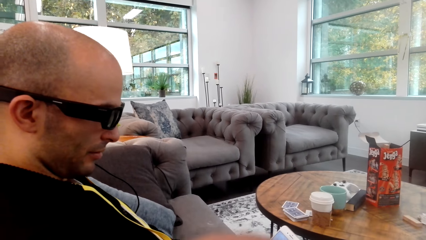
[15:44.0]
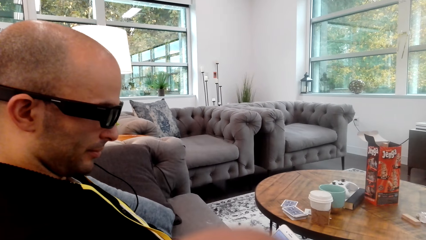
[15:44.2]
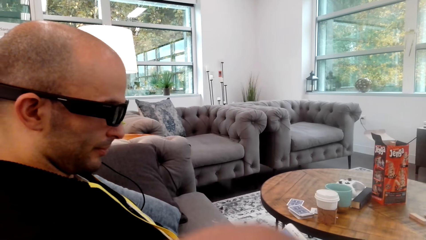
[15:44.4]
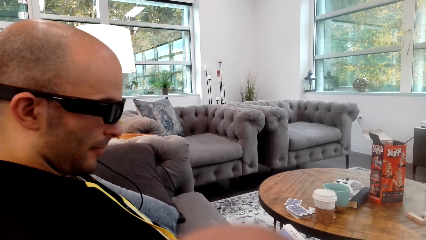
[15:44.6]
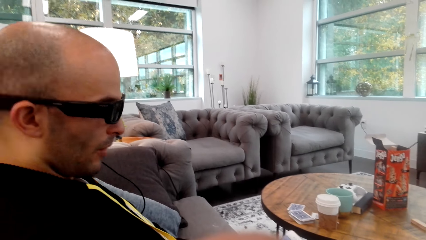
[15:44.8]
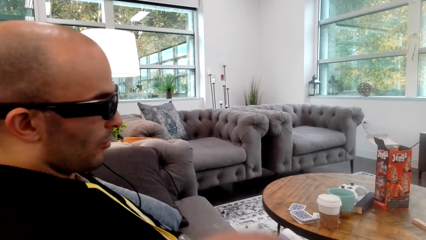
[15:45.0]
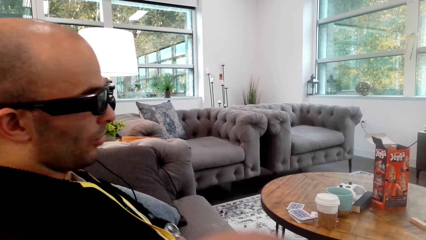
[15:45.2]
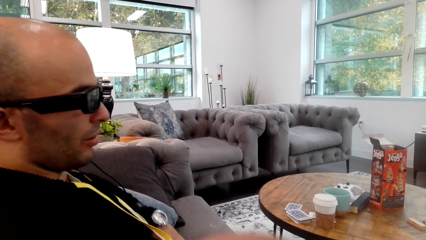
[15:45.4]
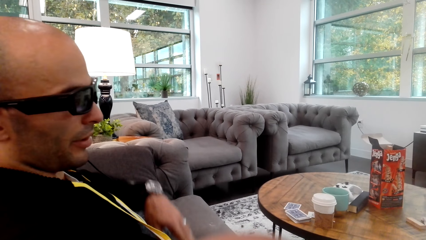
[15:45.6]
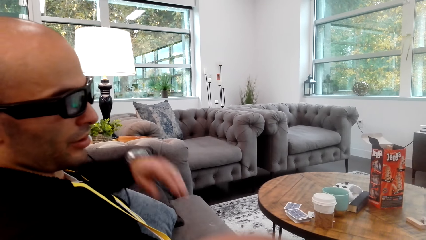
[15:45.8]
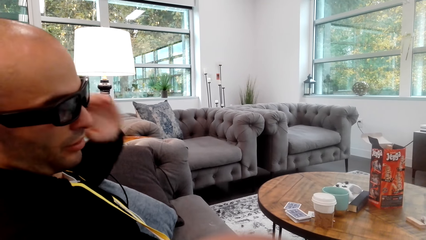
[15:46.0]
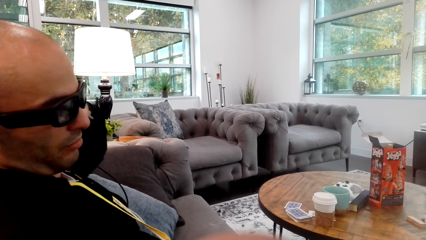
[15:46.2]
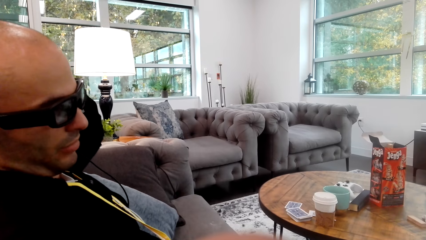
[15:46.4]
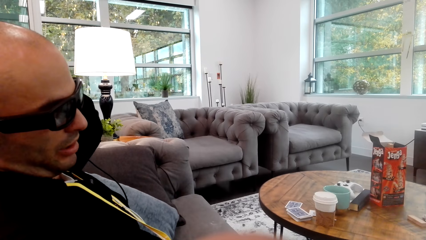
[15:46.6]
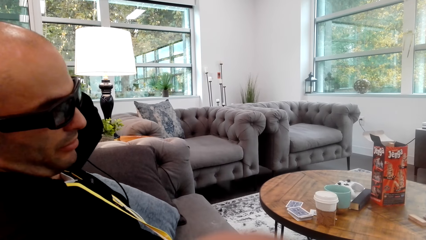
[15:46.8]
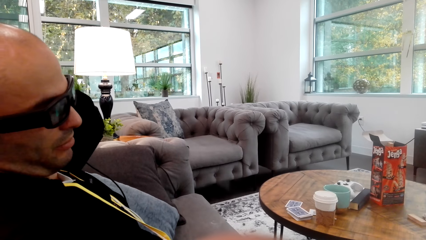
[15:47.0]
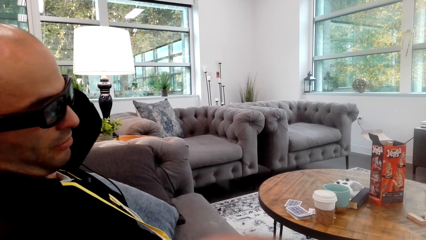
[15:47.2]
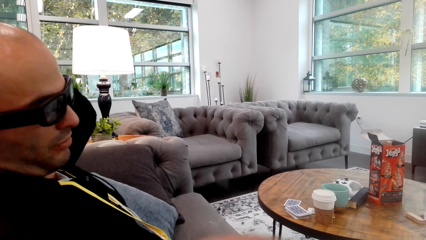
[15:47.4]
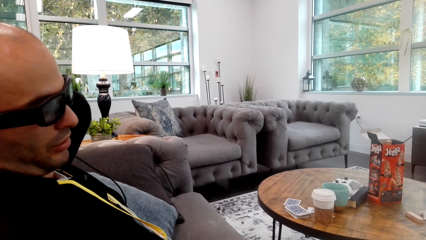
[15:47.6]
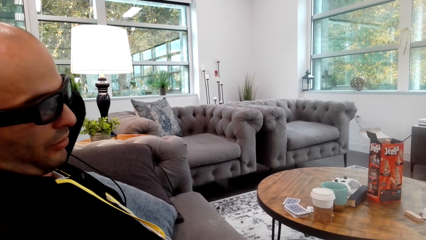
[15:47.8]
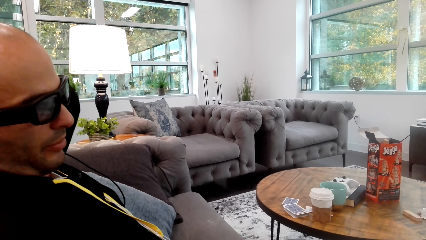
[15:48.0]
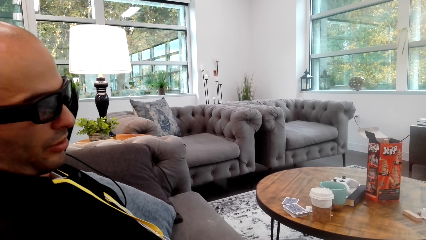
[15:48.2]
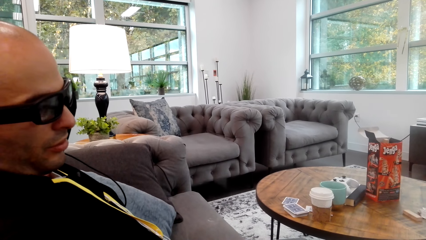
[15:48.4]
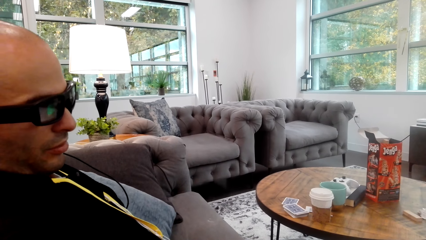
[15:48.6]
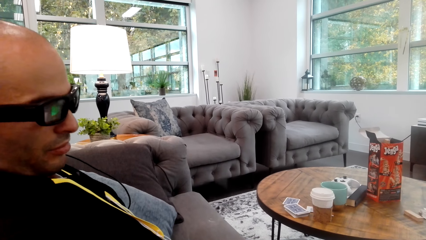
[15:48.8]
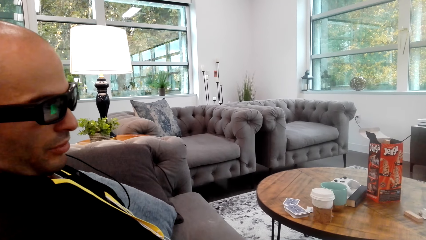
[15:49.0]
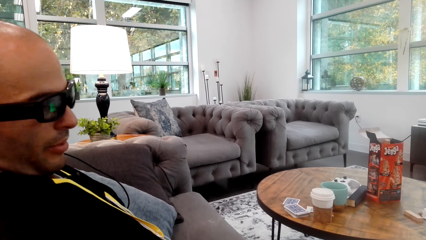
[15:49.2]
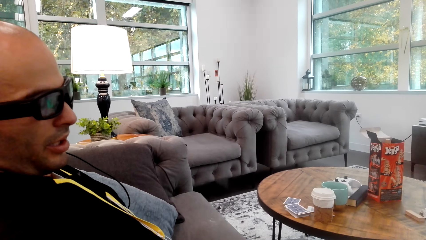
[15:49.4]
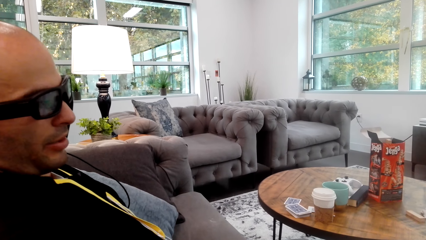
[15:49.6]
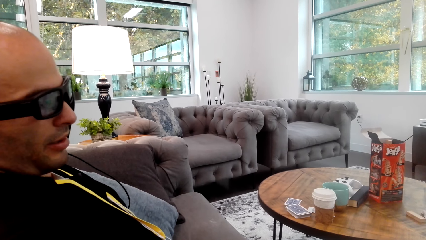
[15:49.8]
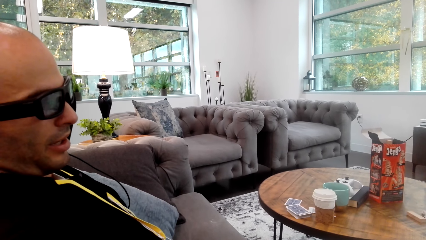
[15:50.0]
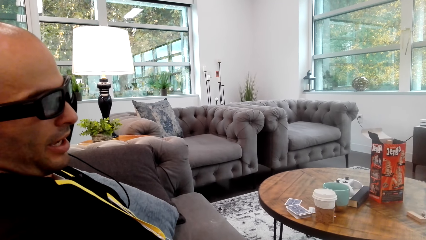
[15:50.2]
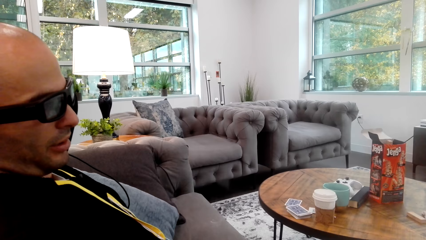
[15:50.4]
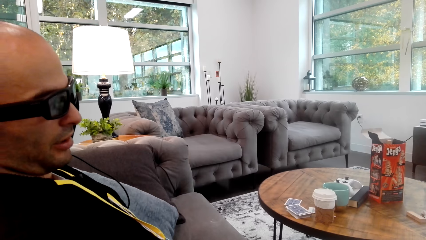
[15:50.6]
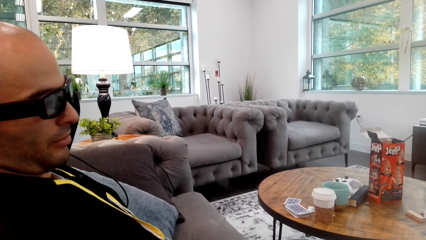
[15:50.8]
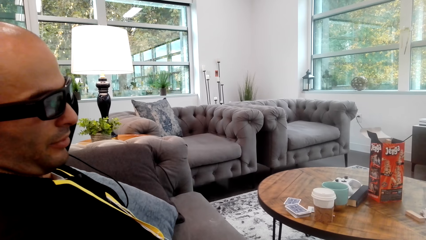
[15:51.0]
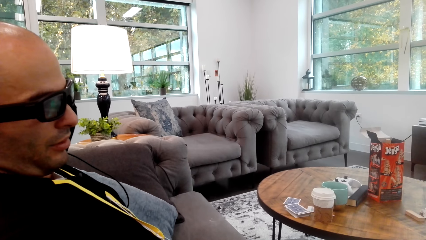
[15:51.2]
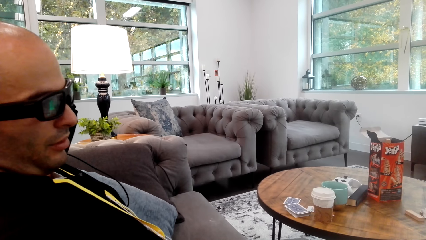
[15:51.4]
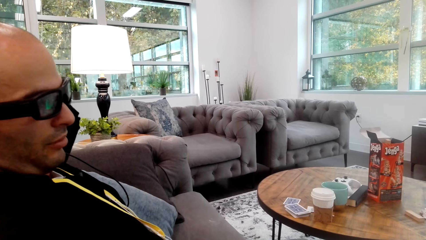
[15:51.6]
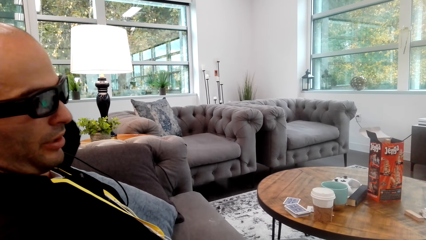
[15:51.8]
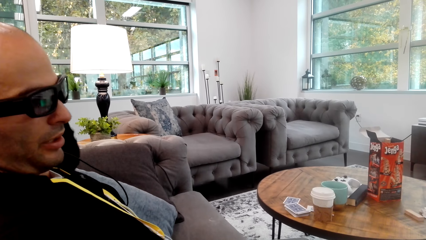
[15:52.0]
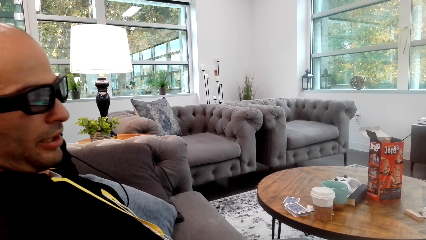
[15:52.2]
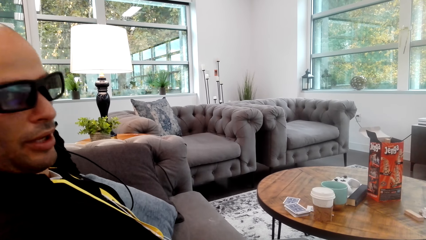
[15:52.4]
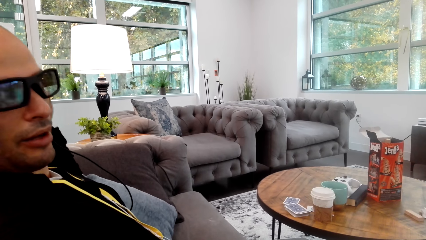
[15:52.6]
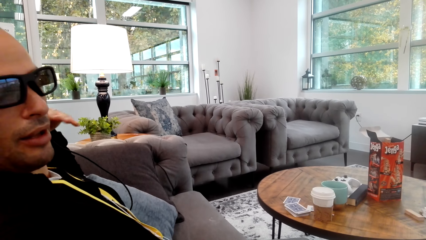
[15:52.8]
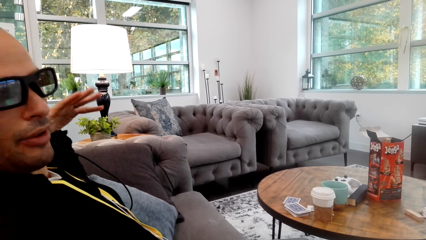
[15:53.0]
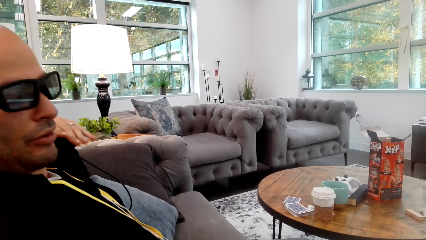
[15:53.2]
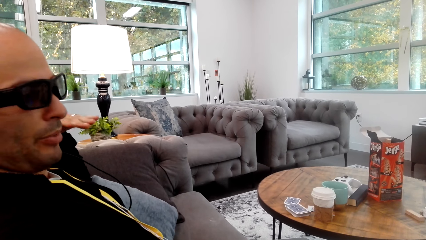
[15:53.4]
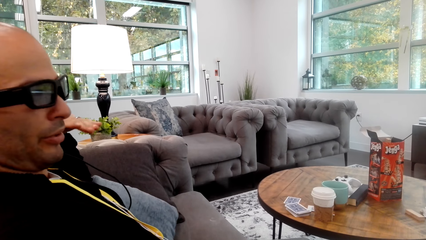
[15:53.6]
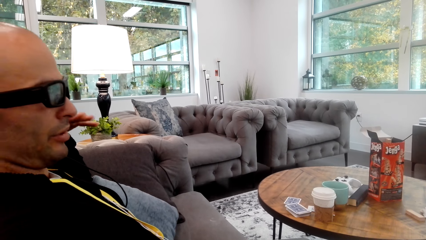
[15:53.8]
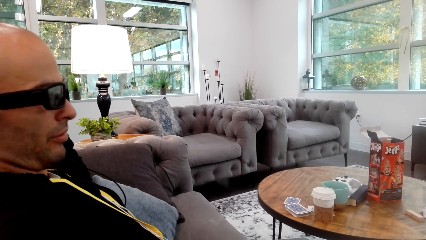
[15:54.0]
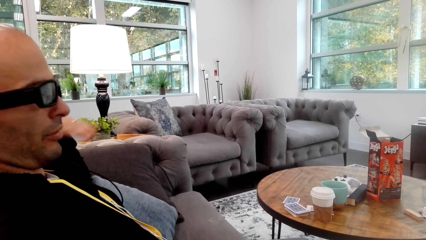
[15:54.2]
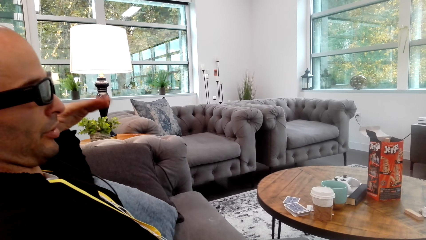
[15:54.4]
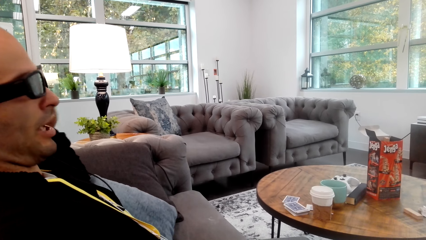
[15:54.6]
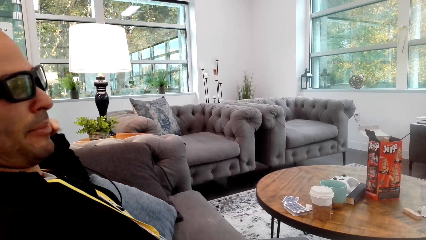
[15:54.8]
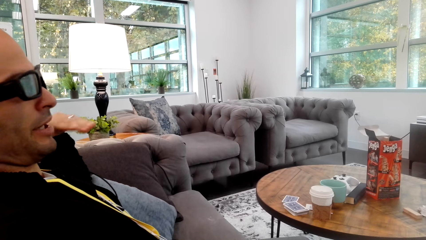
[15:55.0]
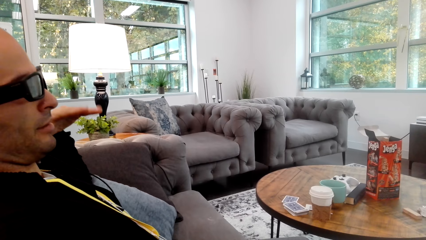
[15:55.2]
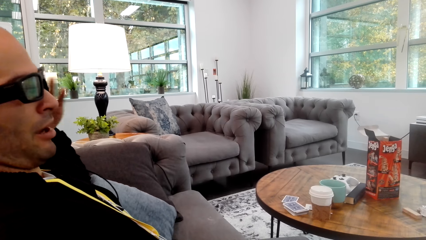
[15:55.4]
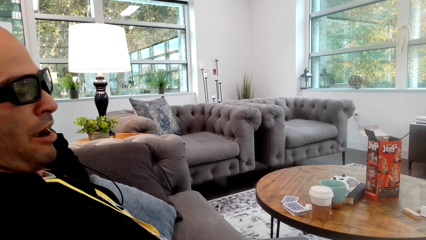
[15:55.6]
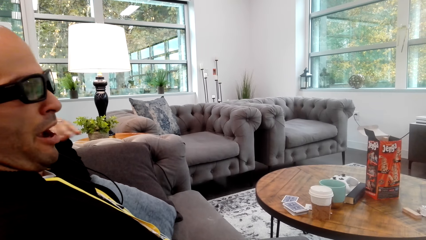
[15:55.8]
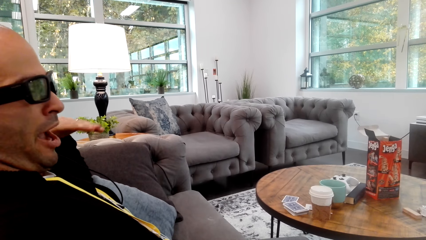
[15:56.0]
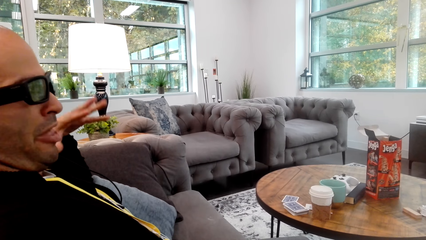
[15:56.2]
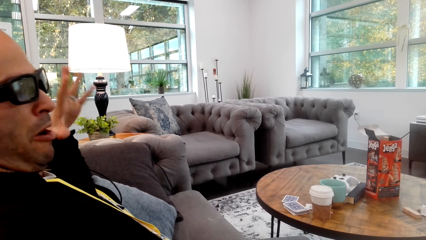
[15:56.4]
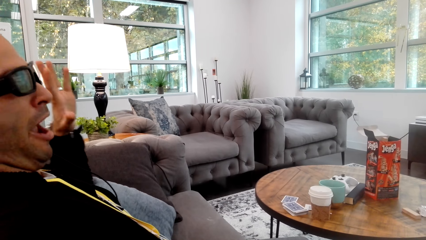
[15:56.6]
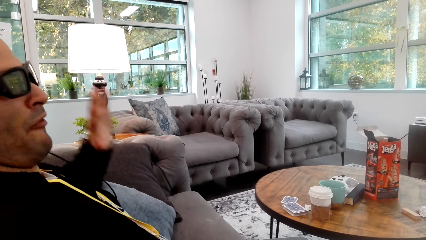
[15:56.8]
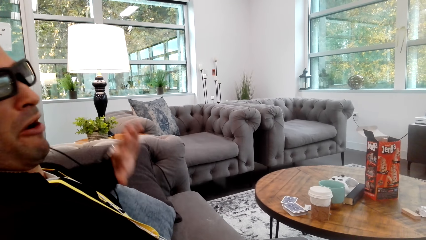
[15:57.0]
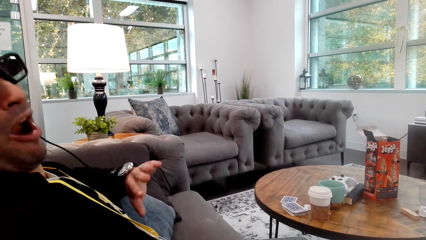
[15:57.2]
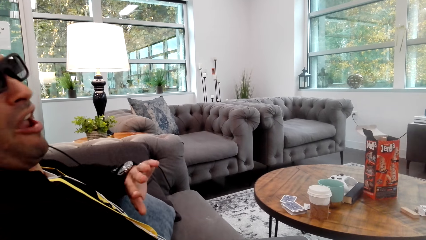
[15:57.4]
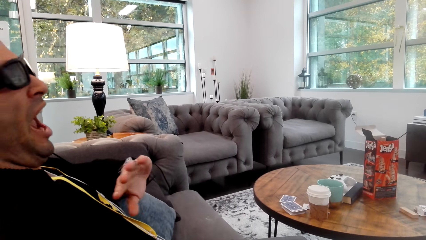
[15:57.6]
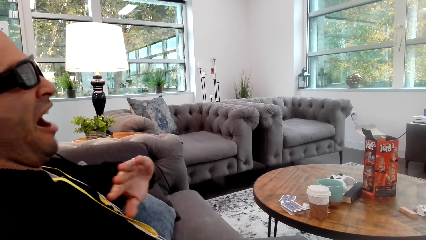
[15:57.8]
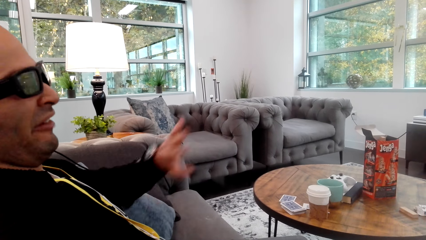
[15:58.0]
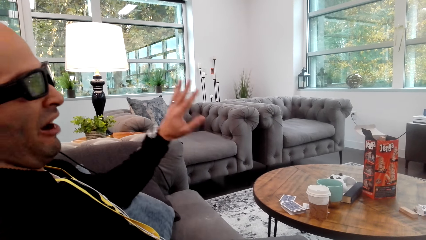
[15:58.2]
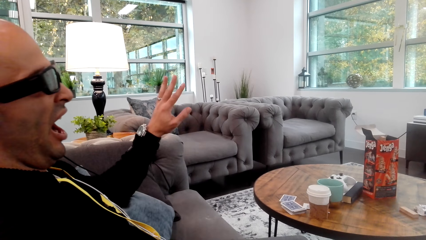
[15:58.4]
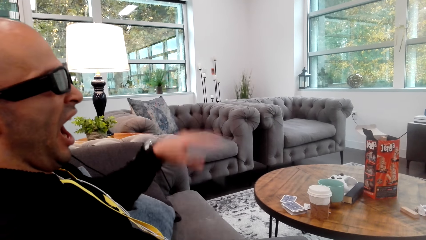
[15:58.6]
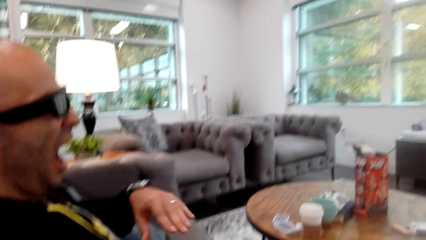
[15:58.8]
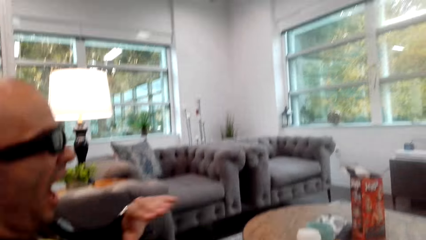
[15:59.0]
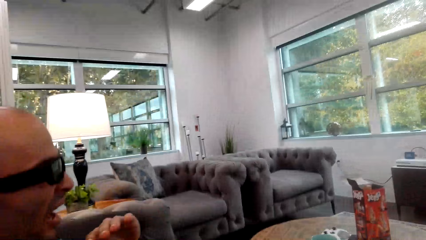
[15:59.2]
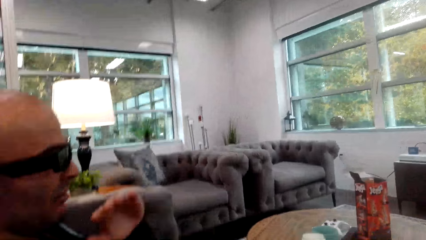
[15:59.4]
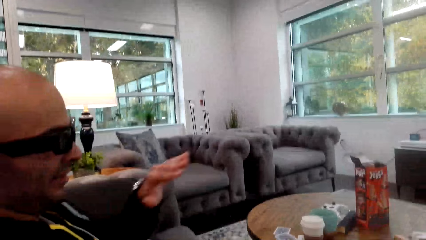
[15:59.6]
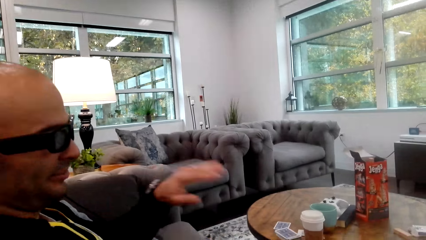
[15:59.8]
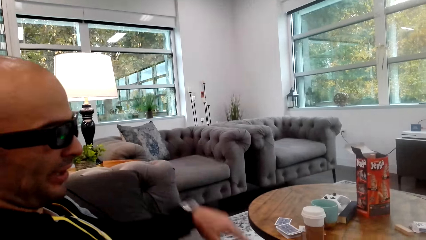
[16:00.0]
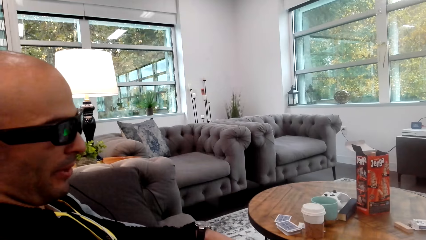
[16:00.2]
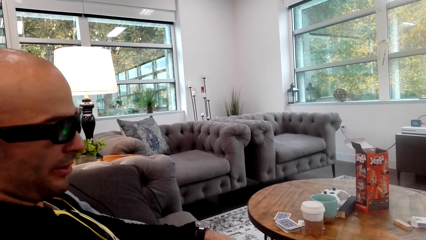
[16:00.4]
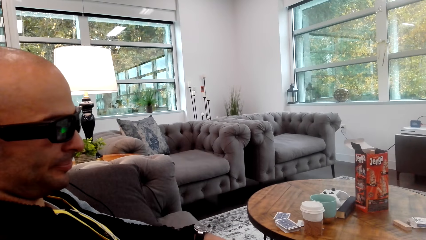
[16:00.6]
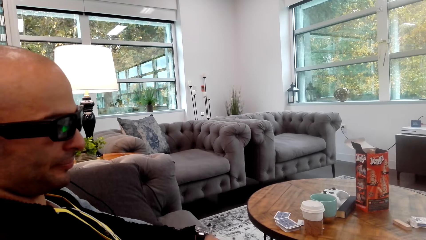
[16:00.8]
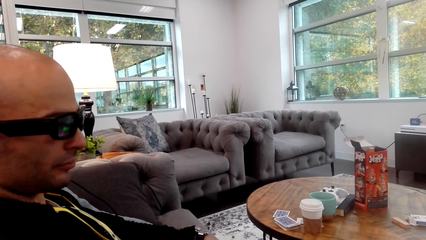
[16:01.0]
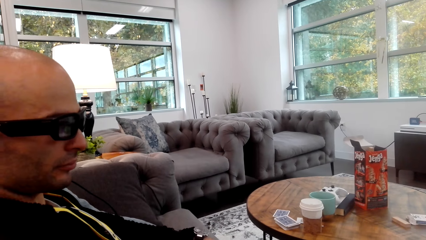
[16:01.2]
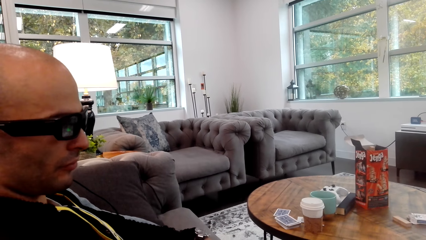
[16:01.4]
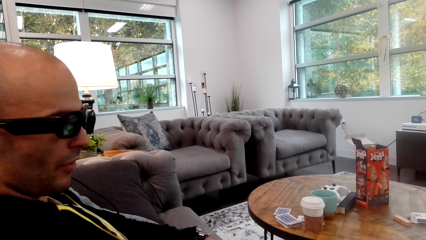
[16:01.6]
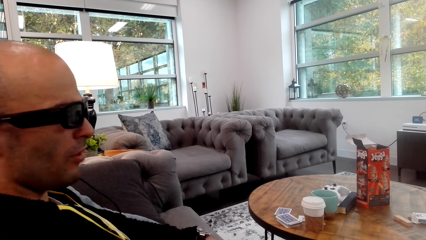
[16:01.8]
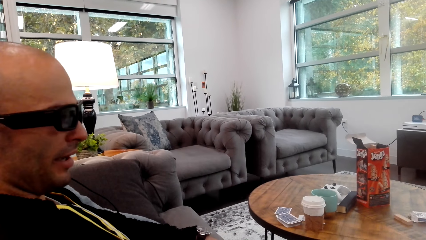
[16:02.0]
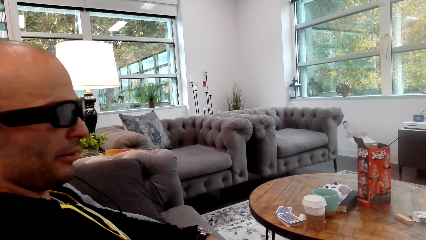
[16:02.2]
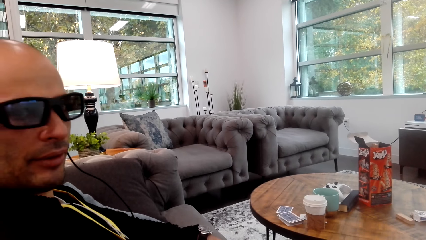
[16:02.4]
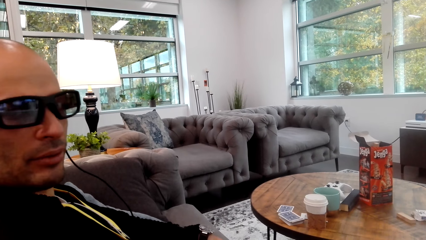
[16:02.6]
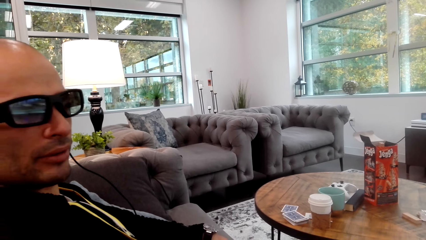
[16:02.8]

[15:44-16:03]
A man converses with the camera wearer. The man gestures out.
